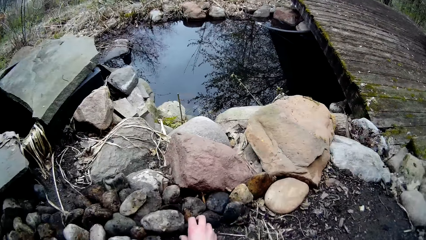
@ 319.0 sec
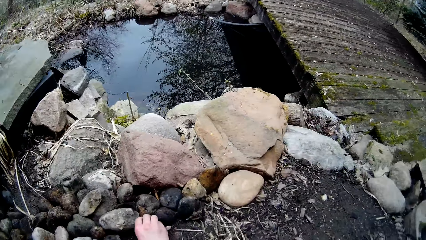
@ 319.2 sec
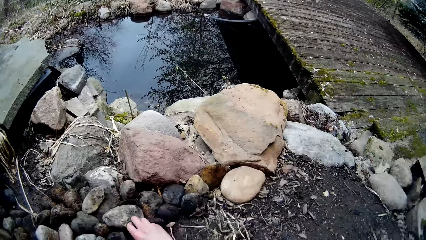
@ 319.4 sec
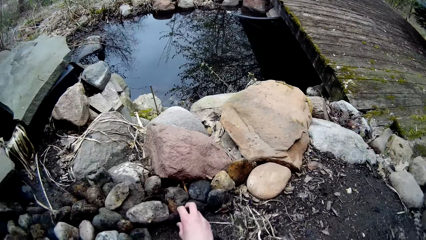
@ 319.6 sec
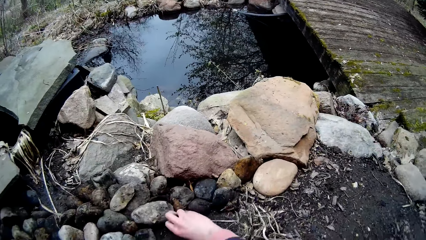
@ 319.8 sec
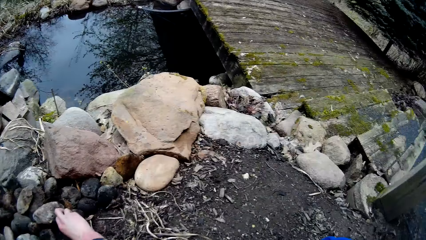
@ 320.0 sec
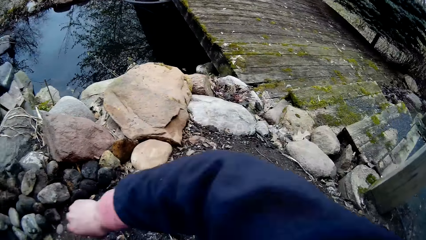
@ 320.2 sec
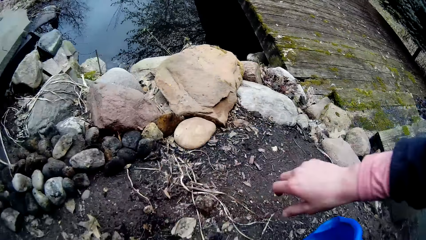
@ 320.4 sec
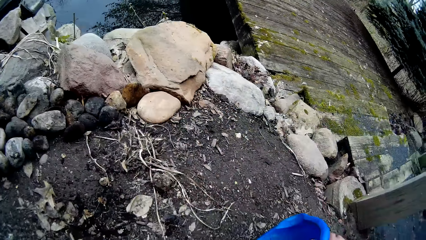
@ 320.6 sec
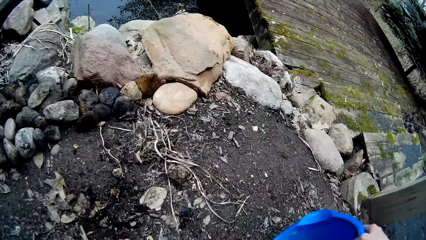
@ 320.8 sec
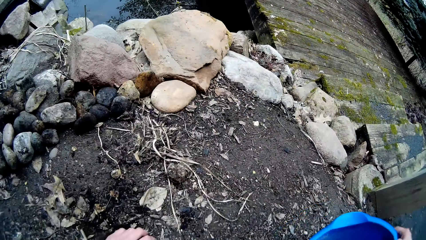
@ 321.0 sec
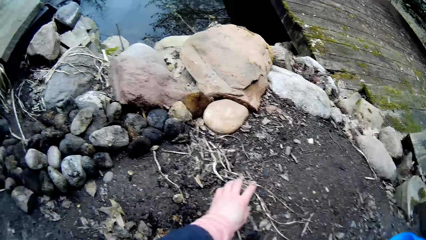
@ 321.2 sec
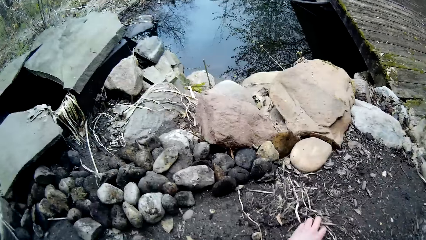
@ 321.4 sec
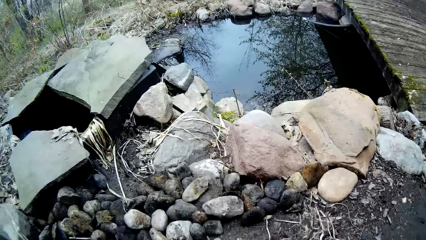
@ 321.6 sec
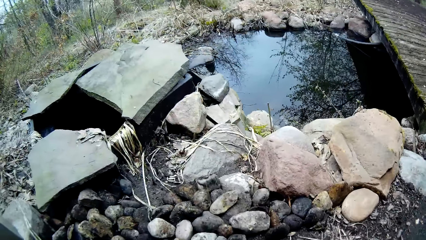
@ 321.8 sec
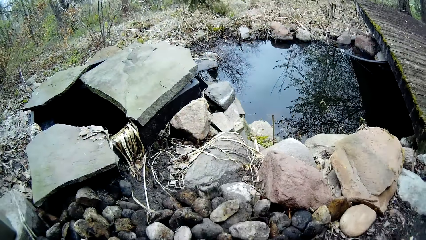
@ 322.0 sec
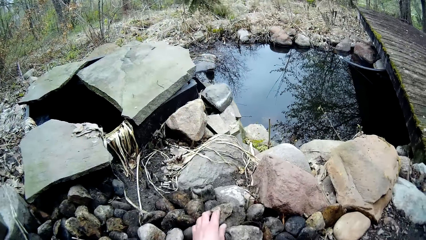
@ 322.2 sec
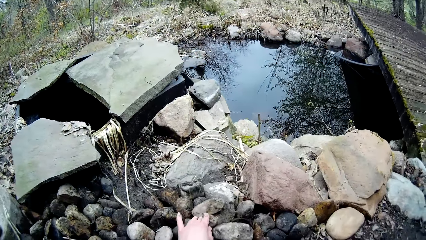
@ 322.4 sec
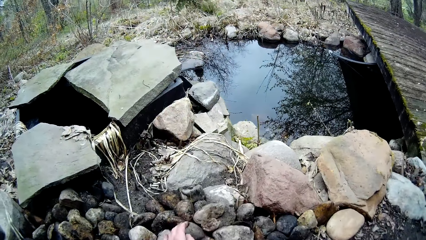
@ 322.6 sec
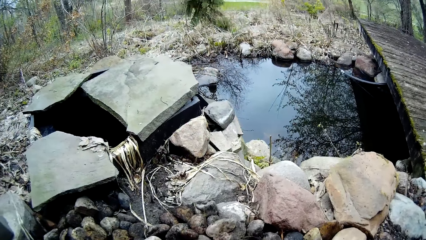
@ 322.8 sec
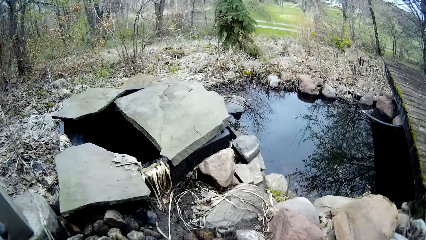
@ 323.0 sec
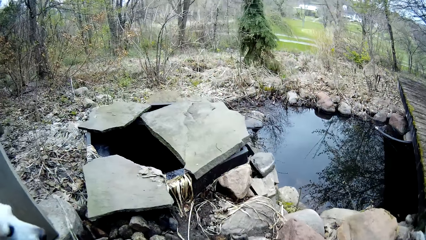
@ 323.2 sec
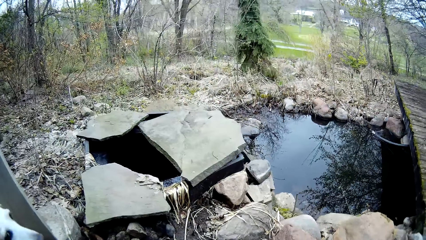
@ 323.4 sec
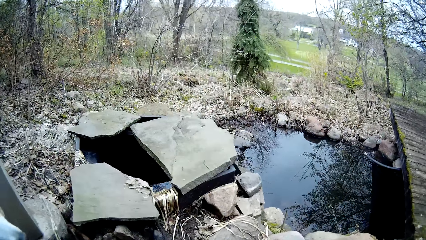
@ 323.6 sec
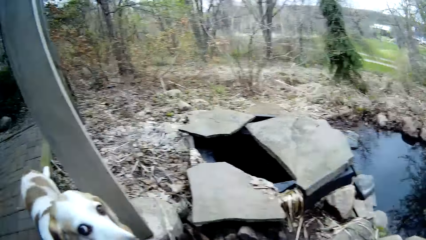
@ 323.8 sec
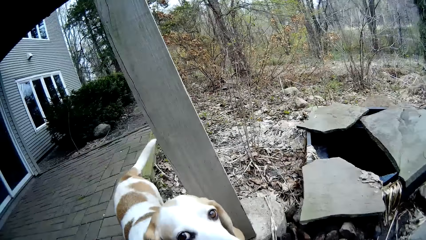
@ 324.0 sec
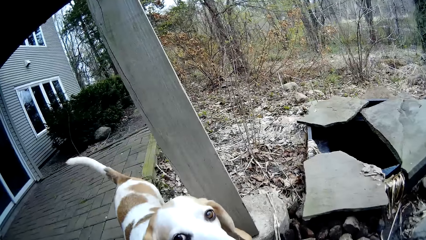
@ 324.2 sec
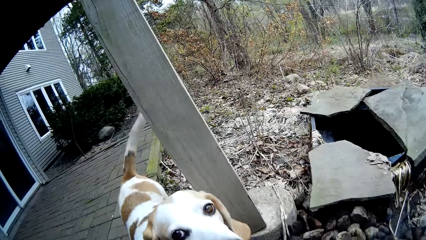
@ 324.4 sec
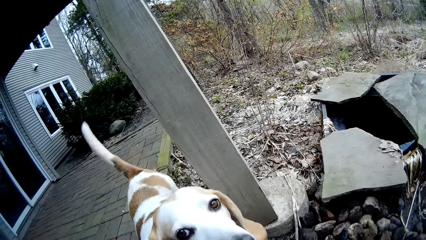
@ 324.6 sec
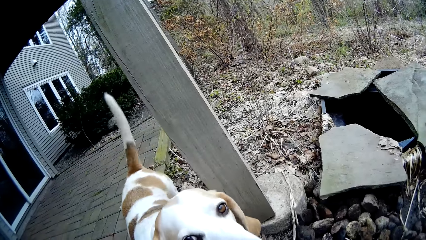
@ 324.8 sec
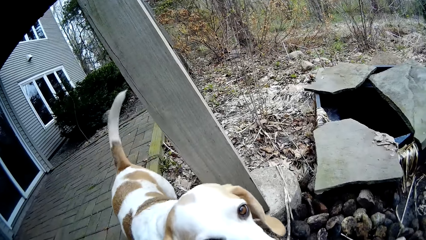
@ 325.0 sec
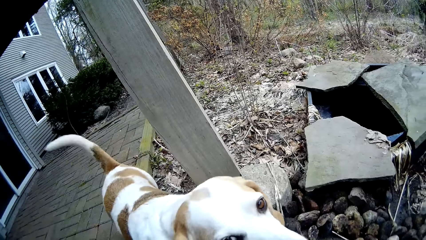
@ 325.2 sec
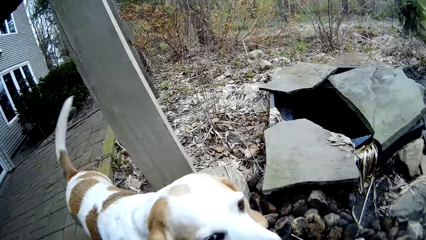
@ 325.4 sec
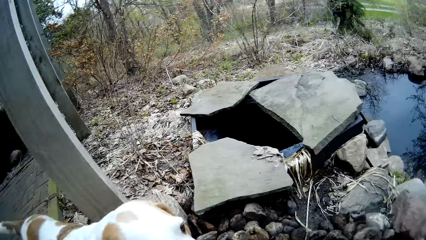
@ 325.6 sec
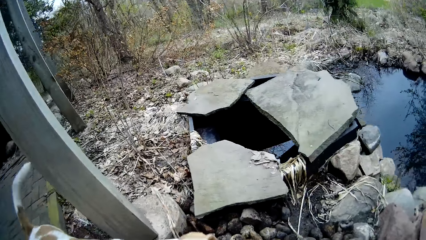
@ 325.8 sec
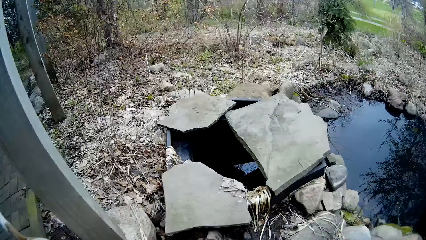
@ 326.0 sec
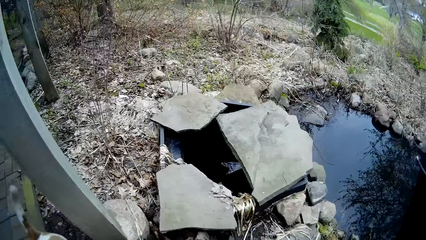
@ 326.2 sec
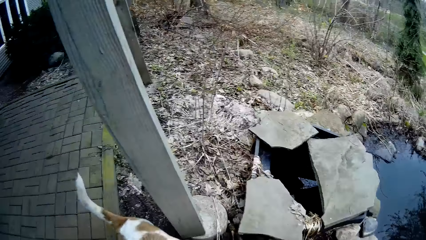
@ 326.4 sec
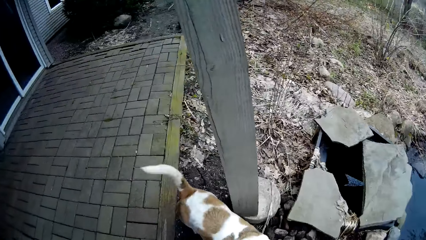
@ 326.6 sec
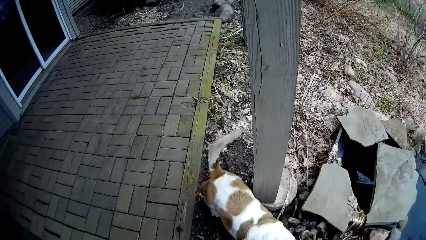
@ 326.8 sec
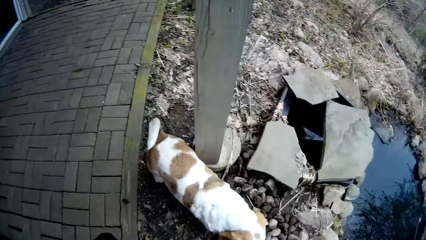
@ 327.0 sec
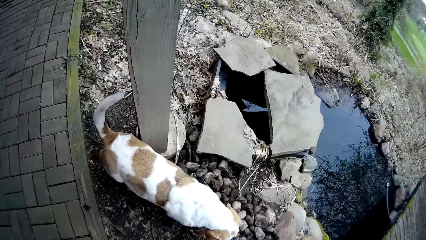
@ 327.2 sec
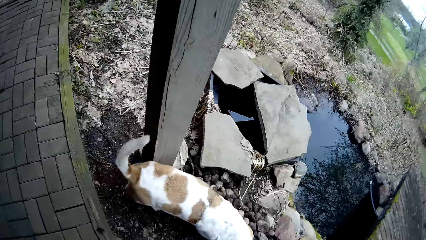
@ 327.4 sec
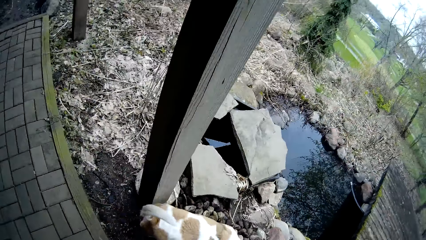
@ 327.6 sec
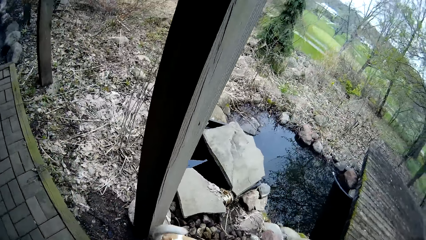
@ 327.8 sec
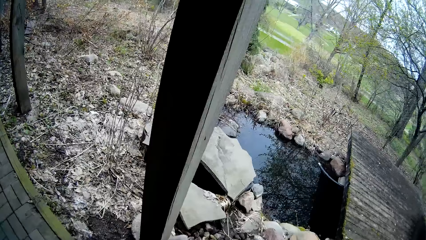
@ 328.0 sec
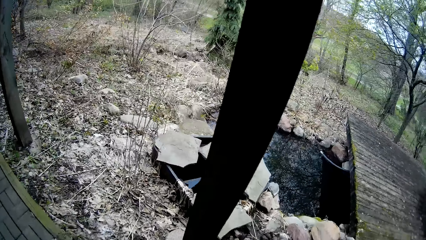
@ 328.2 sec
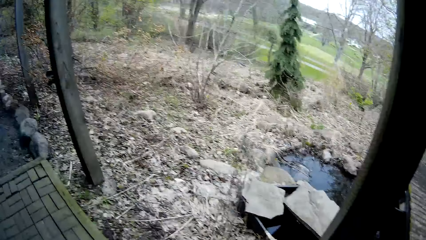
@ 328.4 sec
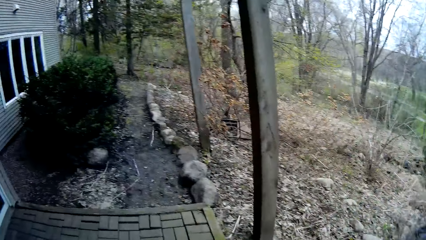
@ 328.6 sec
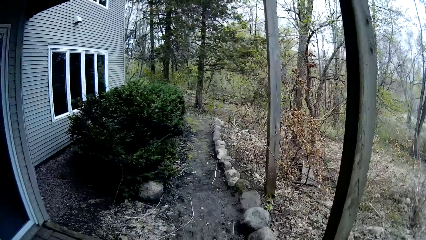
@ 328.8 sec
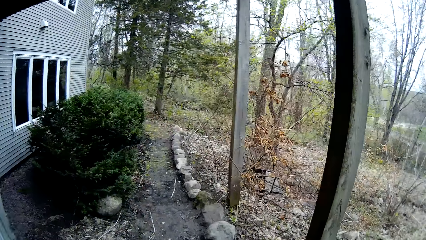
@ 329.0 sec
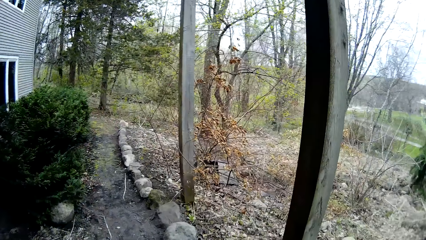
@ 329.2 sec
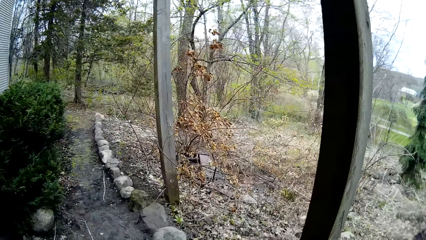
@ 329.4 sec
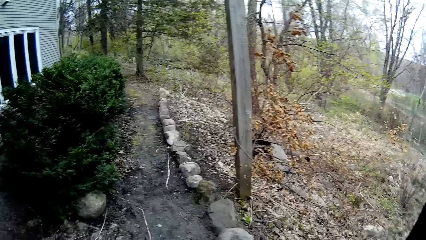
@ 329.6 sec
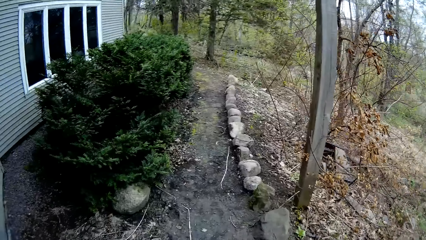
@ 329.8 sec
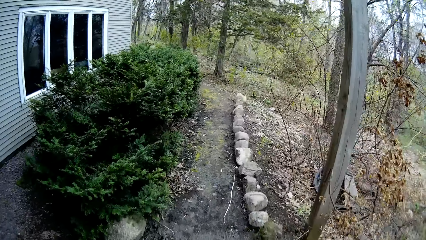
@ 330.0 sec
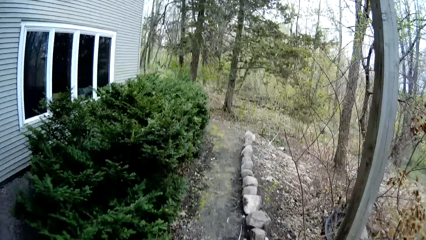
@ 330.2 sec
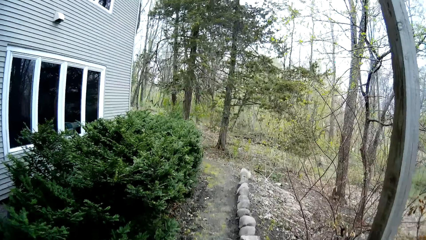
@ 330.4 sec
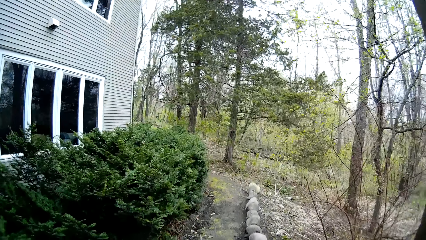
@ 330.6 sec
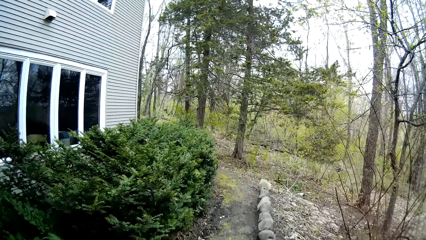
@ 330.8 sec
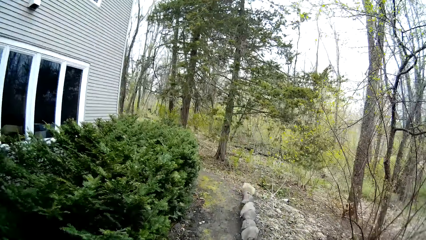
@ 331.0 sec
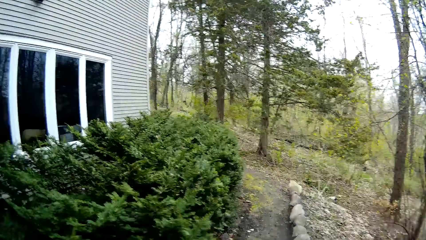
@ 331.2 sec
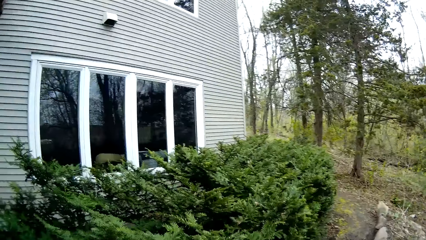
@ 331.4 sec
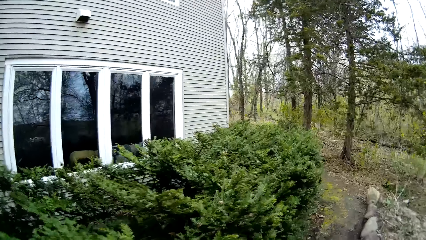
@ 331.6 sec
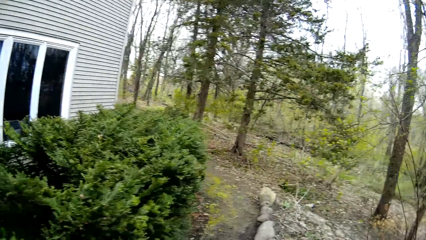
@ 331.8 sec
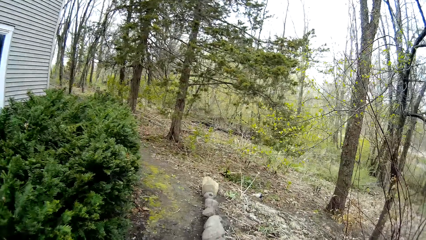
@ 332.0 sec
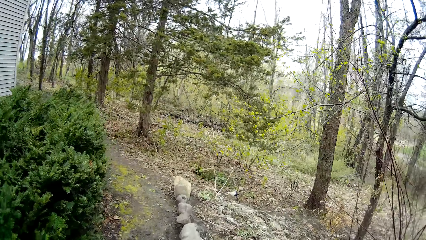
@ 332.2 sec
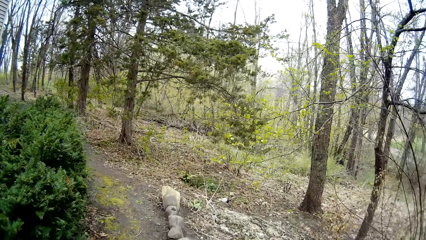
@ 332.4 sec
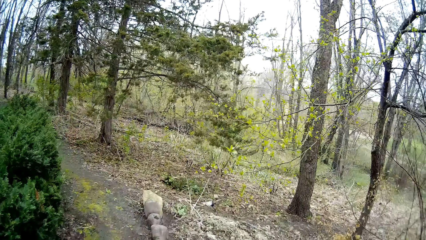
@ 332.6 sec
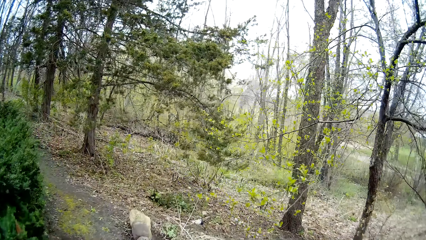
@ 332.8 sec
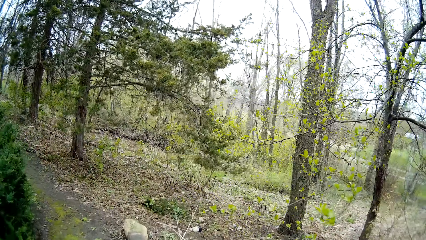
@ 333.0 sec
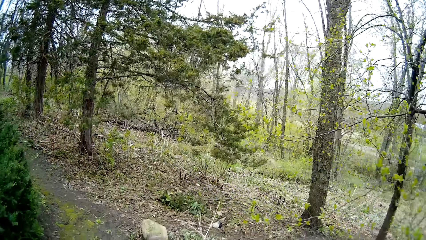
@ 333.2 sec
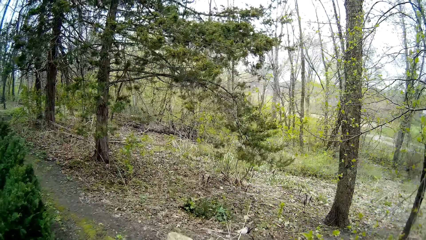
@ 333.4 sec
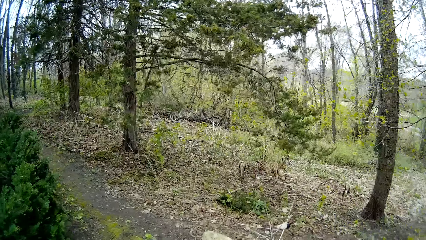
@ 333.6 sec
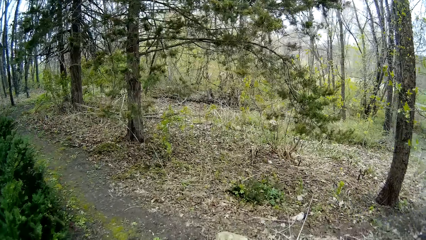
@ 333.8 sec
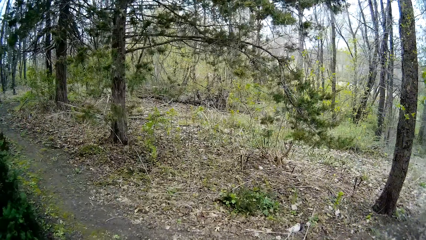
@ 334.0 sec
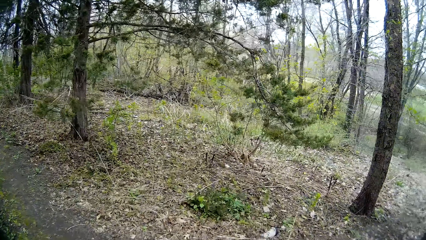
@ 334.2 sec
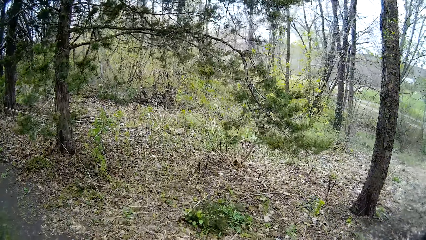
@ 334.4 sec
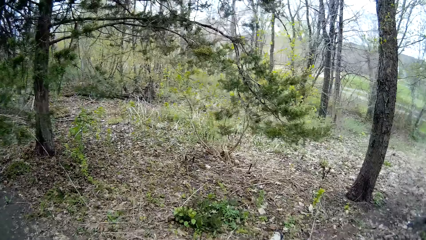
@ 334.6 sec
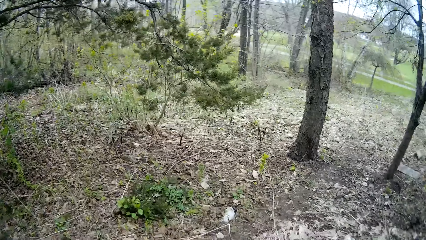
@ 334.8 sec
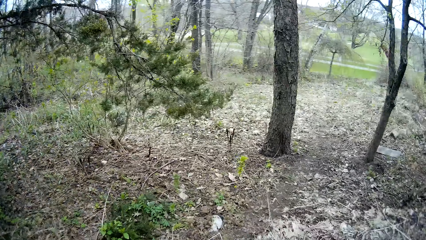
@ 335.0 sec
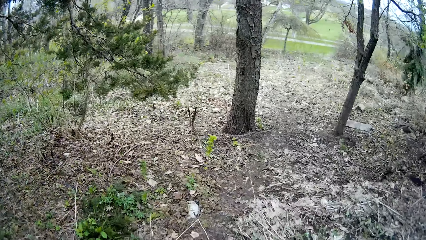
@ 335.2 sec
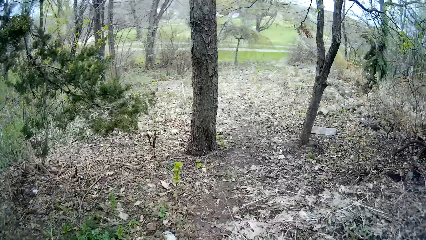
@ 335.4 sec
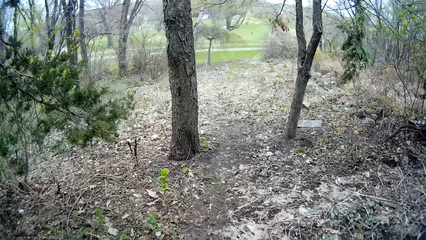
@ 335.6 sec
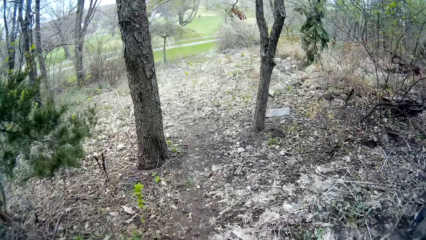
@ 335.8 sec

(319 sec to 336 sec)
The camera wearer picks the bucket from the floor with her right hand. She moves the bucket on the ground. She arranges the rock on the road path with her left hand. The dog wags its tail. The camera wearer walks to the backyard. She walks around the house.
